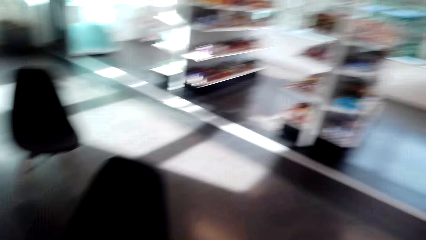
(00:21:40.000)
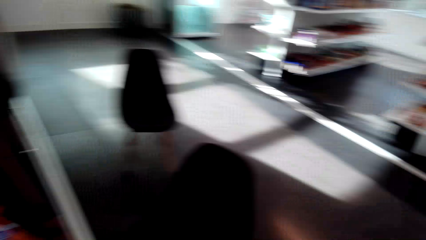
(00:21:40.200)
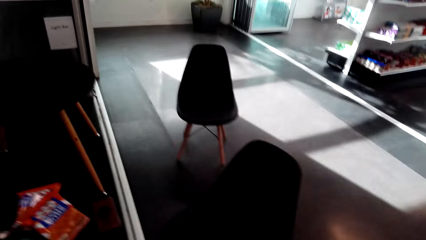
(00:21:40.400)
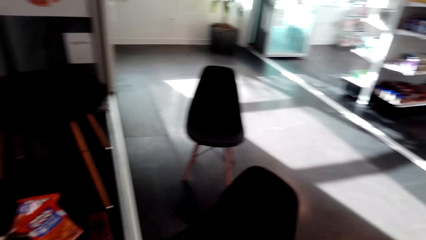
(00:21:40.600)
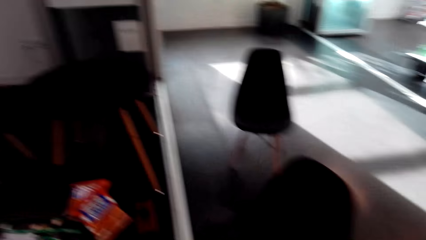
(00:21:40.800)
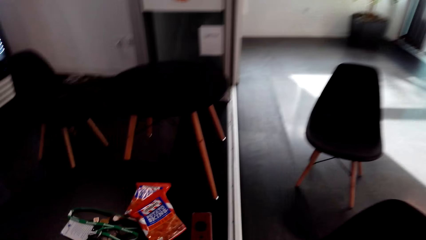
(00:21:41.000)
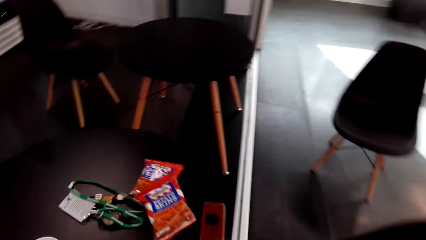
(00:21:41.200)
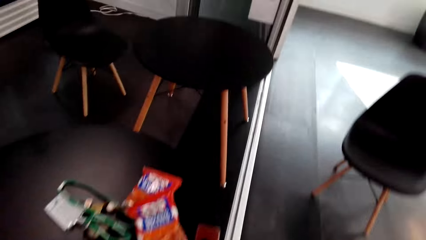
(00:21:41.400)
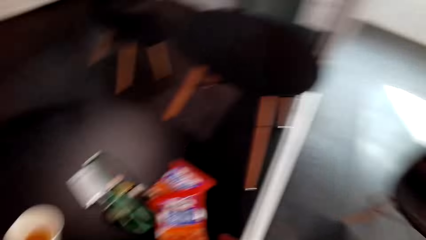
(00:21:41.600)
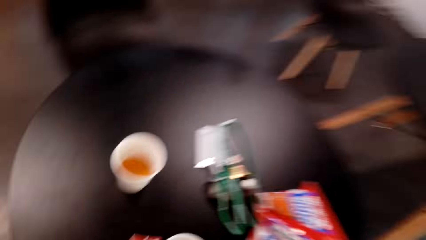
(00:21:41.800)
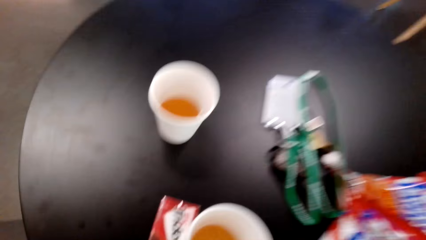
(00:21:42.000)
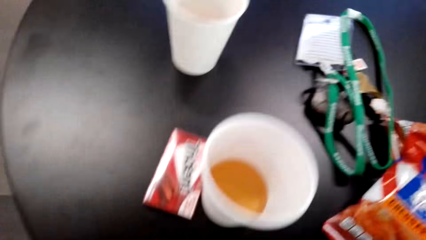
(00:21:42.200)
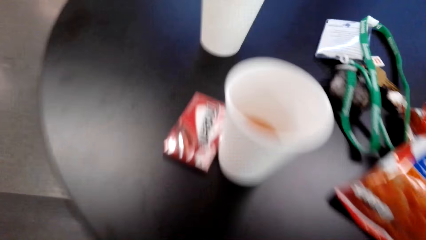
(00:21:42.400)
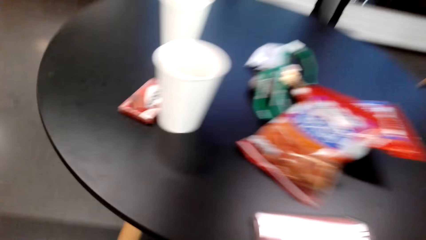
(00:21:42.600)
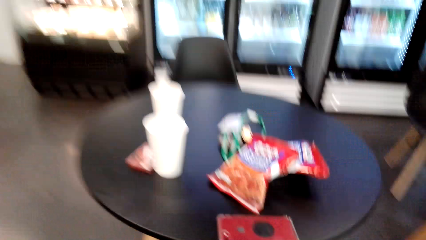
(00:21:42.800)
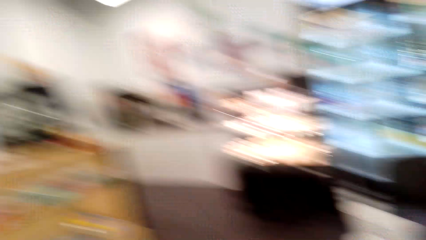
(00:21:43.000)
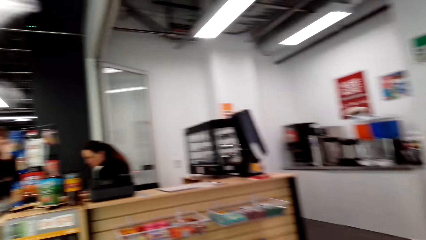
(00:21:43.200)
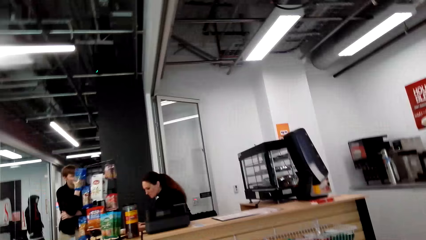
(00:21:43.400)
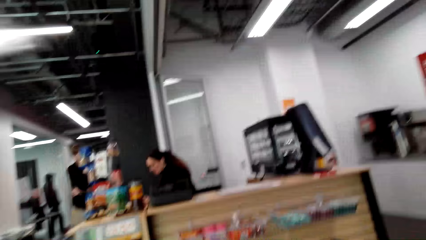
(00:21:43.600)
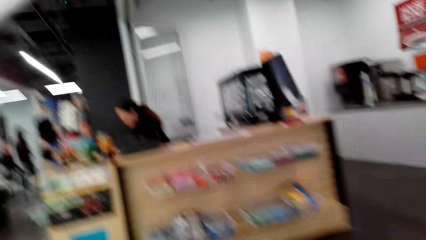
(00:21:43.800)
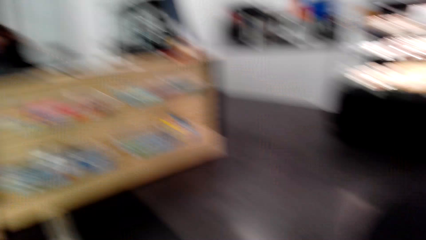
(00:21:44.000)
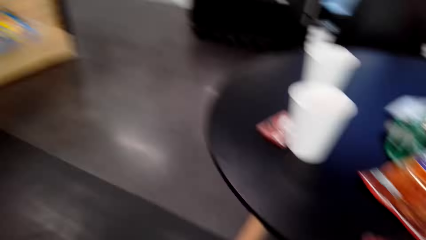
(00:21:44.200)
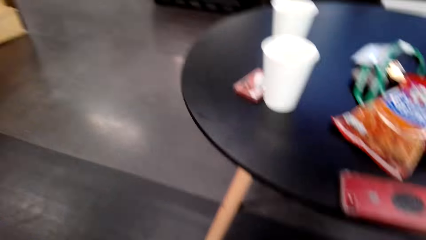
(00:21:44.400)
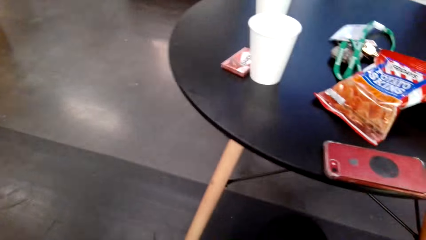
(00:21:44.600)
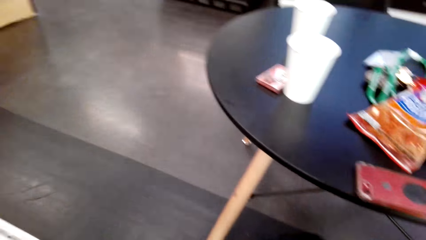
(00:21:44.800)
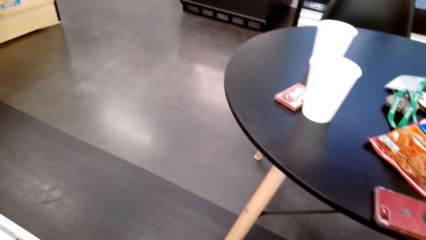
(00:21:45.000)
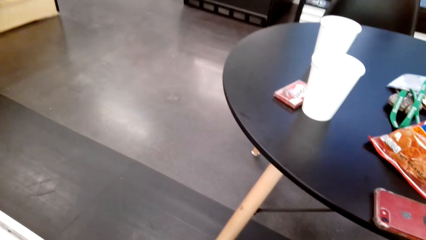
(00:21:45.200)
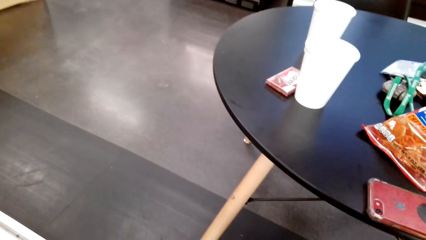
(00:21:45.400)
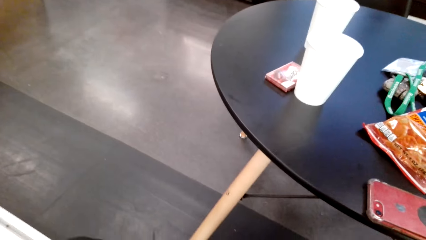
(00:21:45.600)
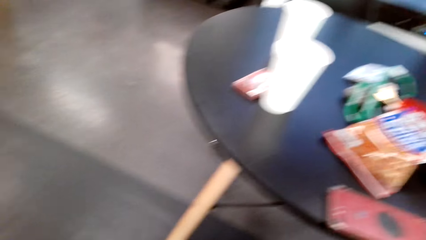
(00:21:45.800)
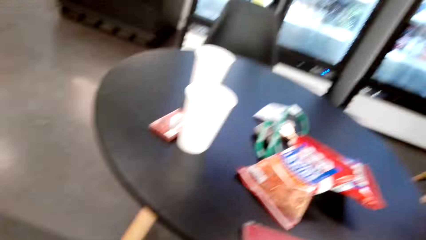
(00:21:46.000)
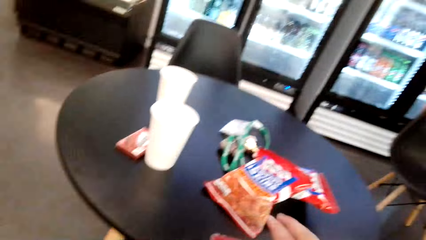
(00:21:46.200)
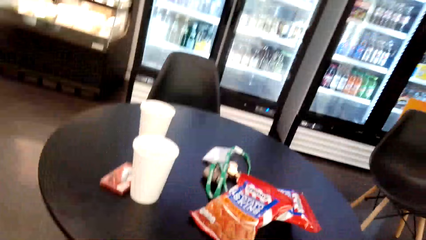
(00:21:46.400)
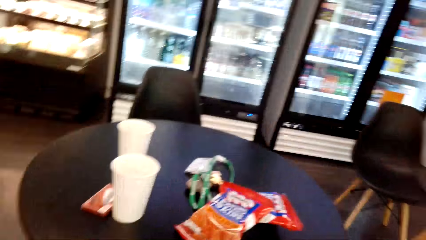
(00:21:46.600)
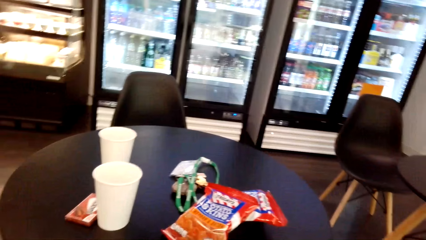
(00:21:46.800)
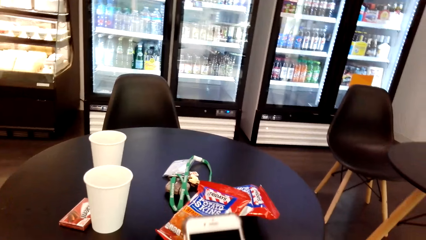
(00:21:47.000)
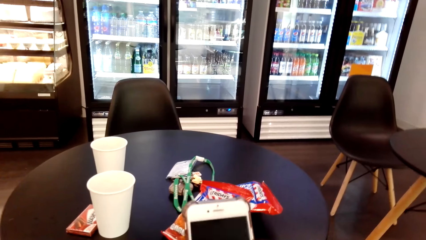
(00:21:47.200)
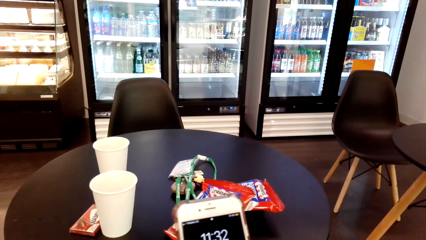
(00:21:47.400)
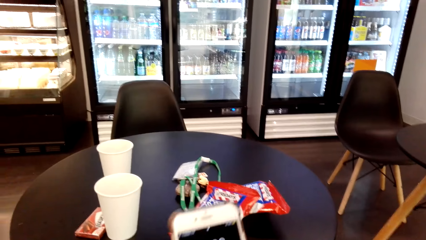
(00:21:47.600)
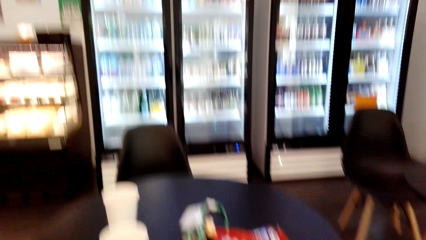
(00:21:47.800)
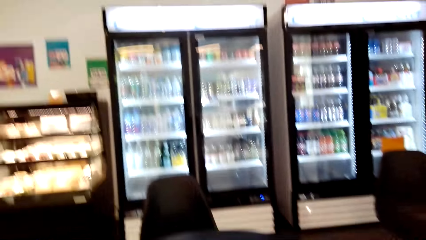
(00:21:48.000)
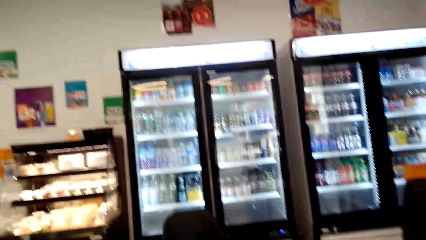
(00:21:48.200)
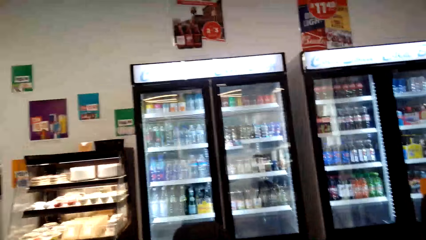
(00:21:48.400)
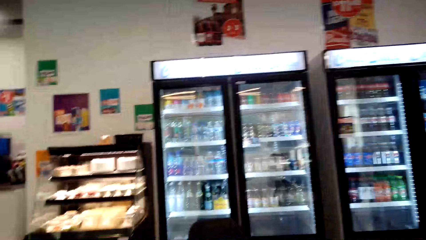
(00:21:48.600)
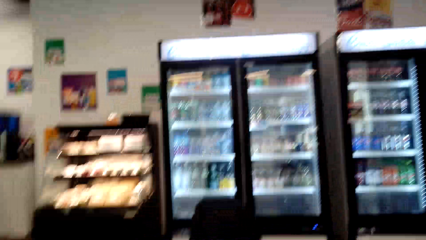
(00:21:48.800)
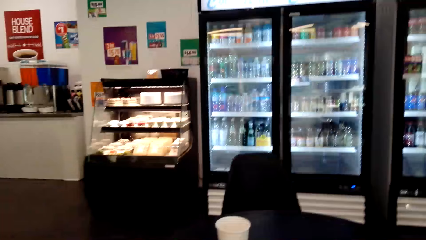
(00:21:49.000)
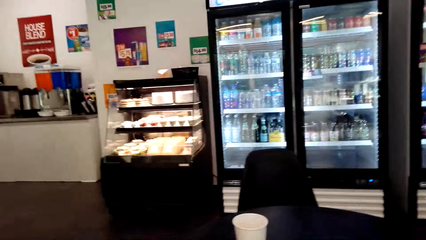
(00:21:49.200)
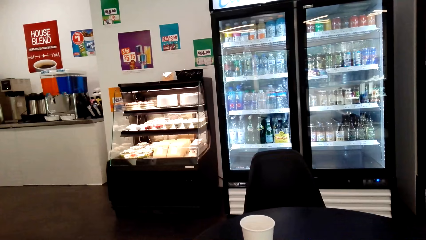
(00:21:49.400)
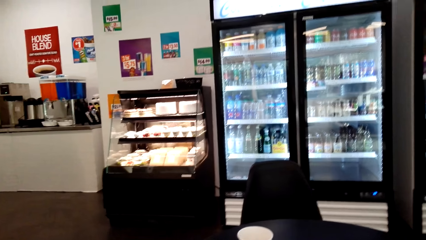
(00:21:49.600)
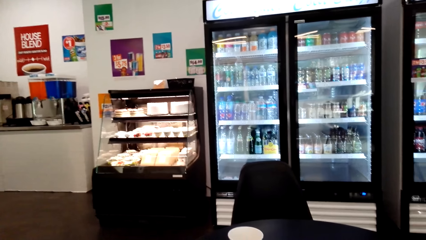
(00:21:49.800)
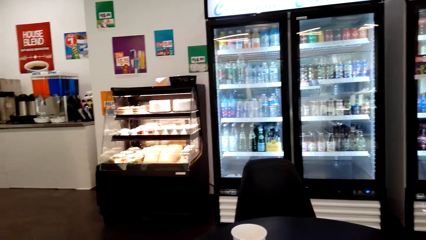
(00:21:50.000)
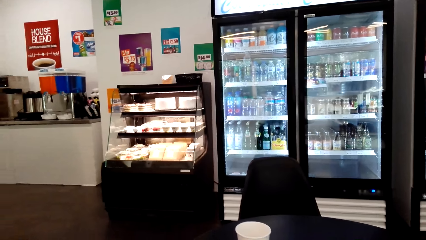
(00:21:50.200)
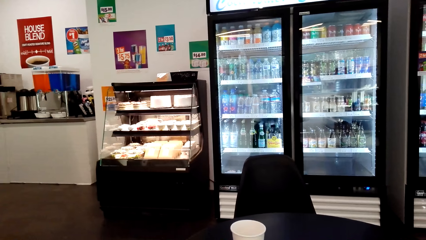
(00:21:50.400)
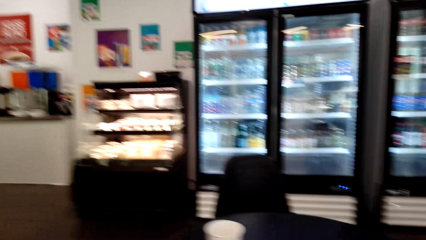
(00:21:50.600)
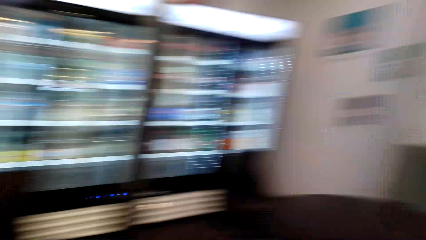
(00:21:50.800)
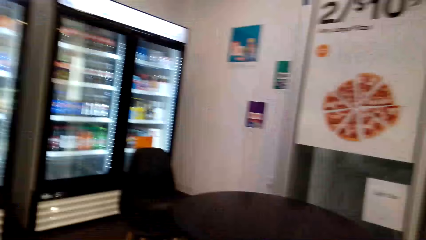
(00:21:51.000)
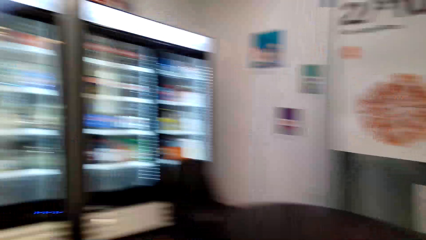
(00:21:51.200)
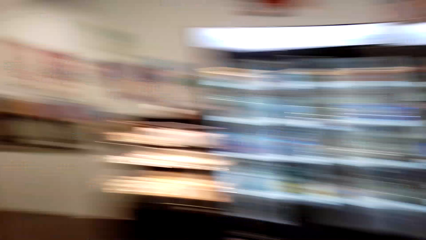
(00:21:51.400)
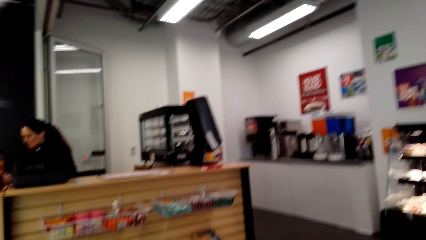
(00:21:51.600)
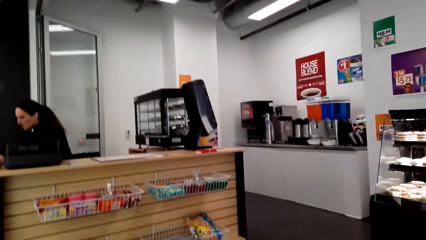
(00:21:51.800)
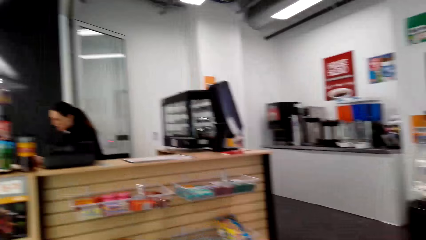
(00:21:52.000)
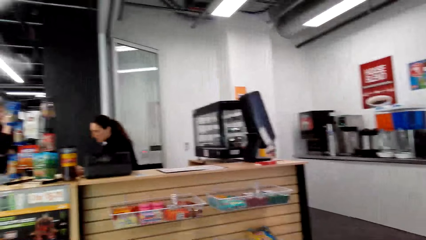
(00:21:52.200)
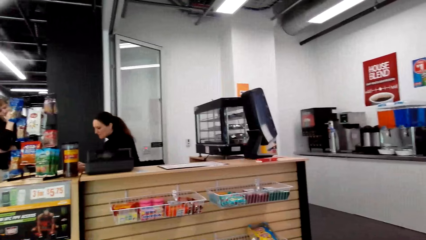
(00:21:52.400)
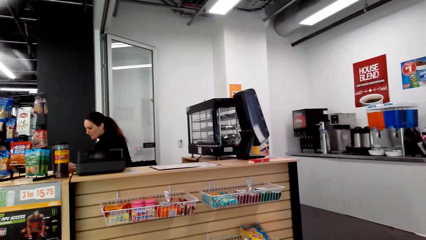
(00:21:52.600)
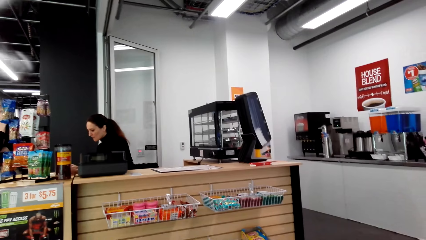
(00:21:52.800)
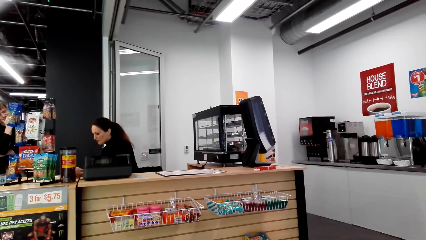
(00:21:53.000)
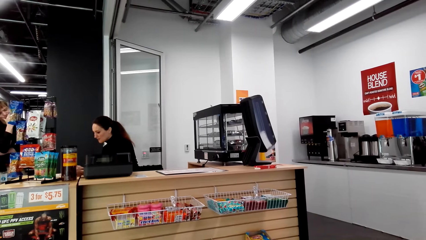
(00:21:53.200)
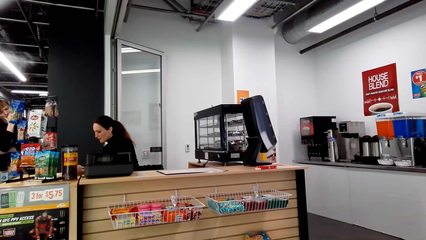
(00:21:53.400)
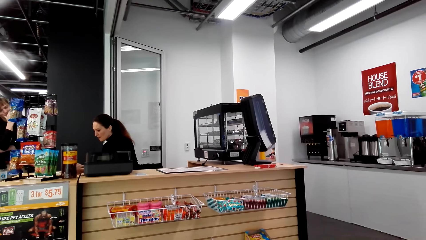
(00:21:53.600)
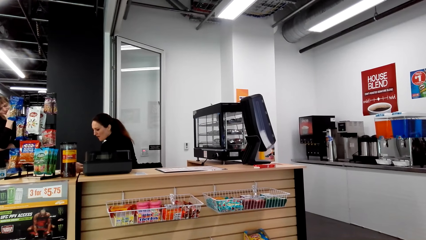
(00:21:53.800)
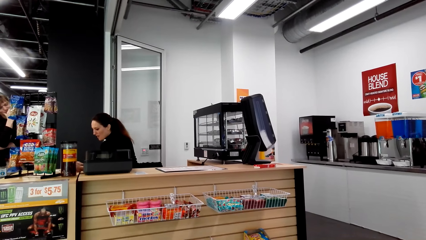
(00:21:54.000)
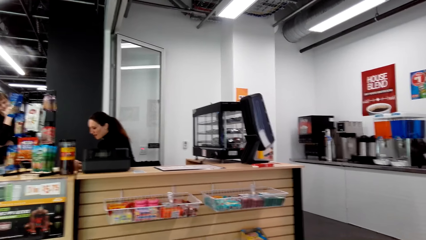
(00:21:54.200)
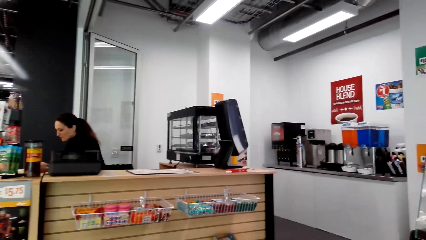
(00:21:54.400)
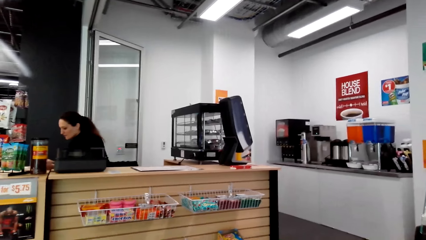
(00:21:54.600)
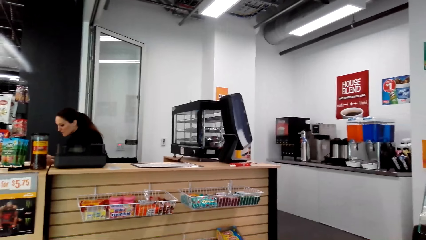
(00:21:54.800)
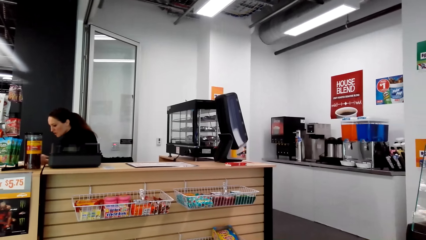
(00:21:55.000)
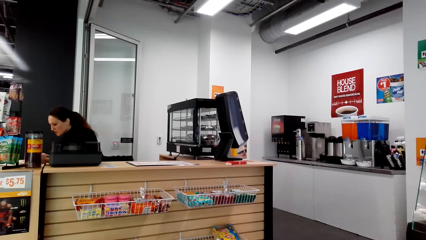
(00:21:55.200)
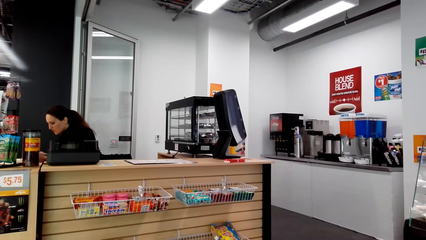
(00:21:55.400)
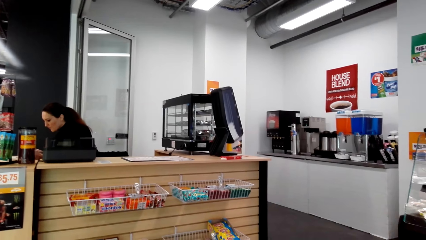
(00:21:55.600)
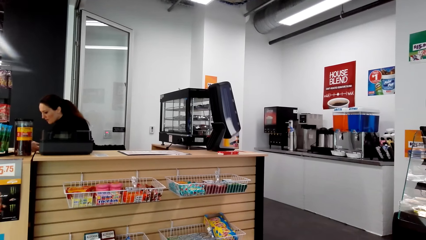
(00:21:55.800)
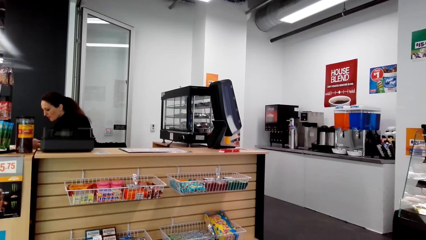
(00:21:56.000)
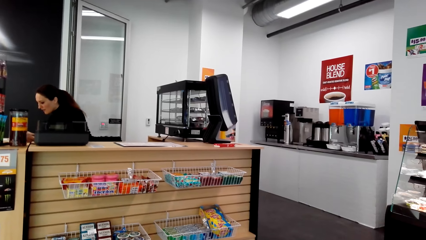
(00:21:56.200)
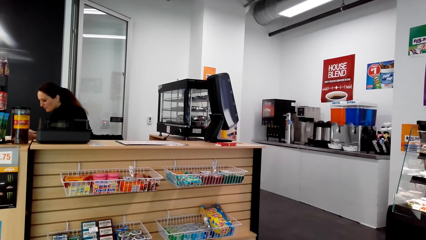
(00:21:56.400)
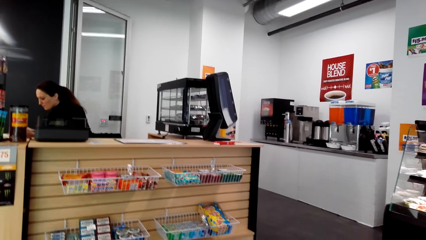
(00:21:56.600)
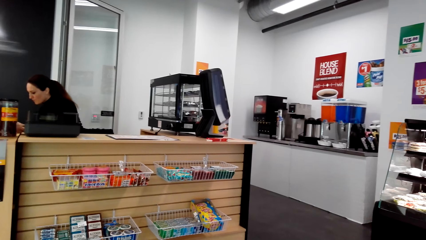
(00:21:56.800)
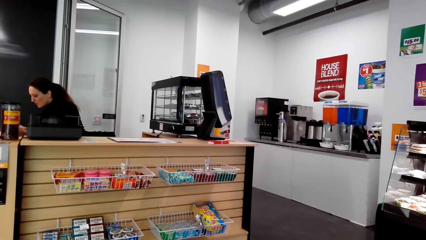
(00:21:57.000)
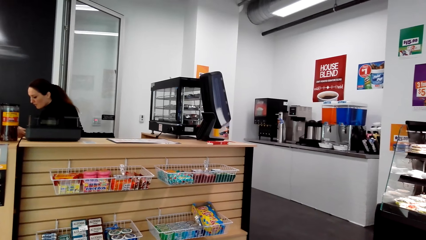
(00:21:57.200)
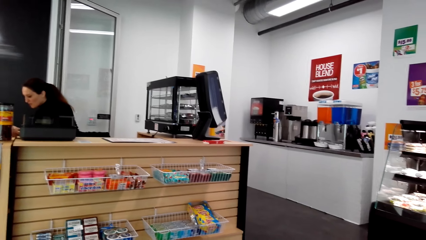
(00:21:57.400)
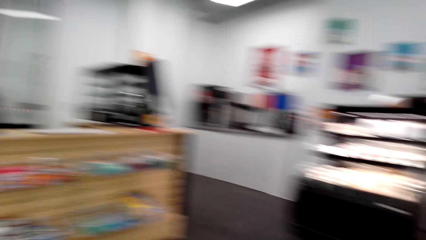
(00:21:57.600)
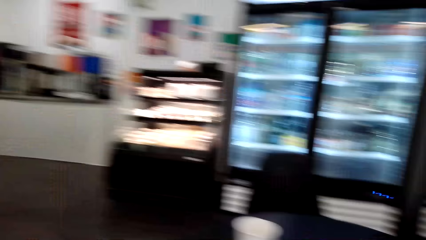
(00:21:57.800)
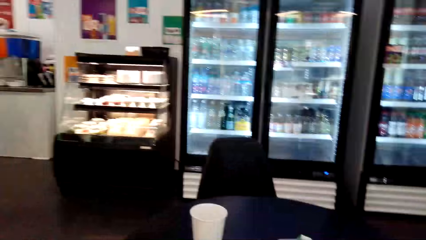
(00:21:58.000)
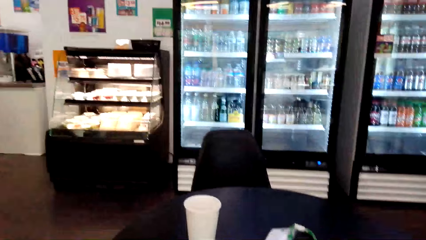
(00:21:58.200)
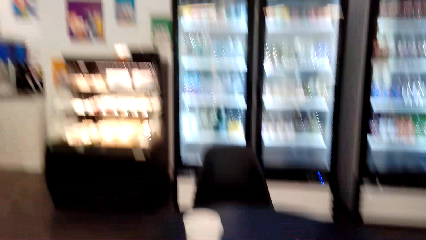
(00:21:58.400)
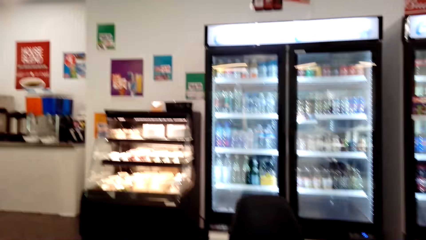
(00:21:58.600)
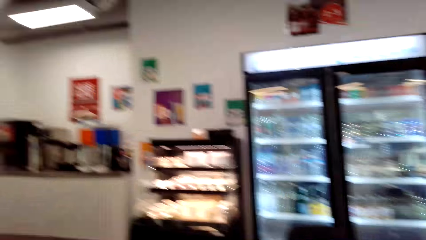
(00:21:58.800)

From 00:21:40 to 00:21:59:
The camera wearer sits. They look around the room. They walk around the mall. They operate the phone. They hold the phone. They look around the supermarket.
